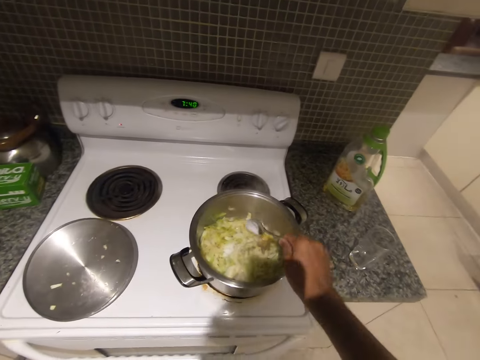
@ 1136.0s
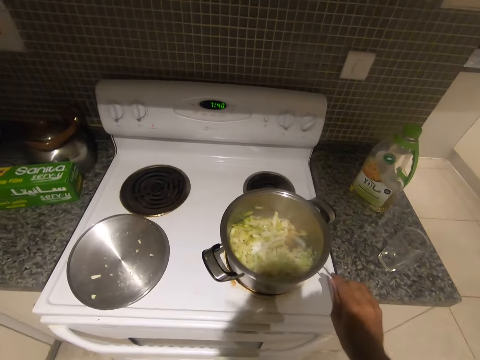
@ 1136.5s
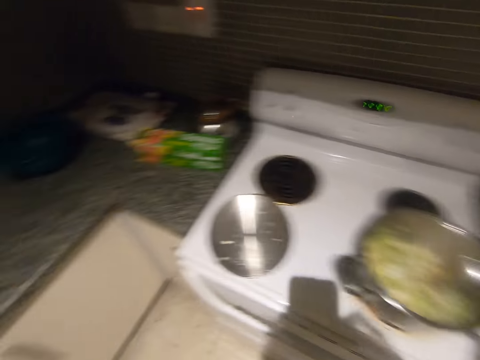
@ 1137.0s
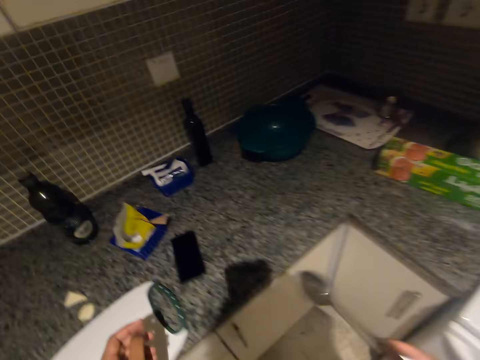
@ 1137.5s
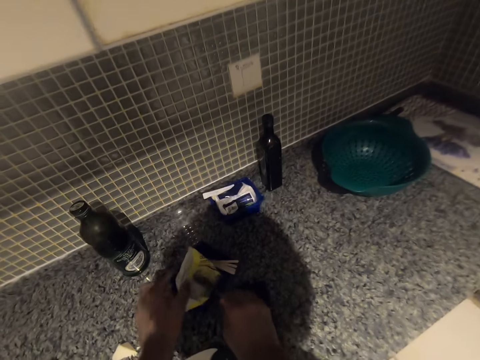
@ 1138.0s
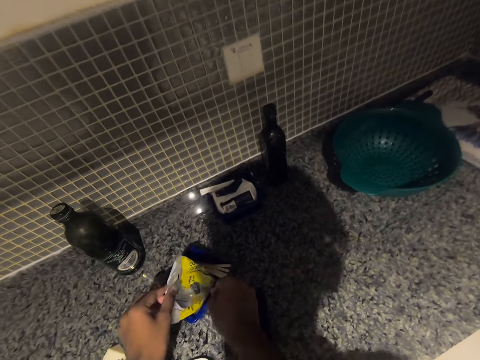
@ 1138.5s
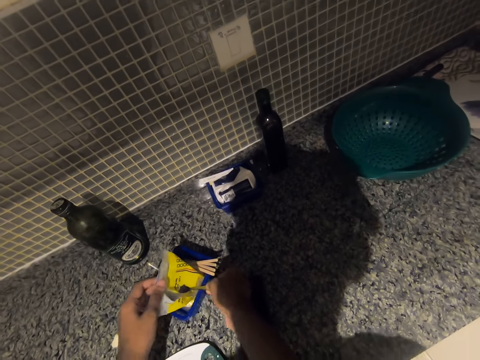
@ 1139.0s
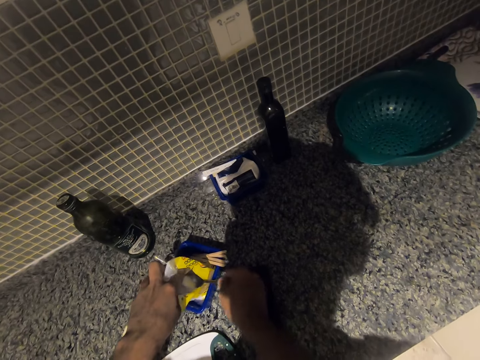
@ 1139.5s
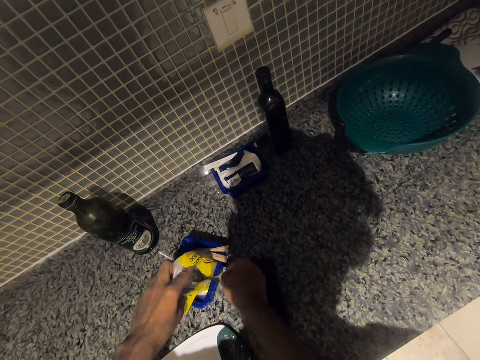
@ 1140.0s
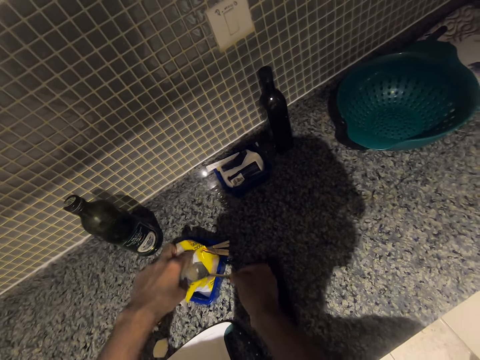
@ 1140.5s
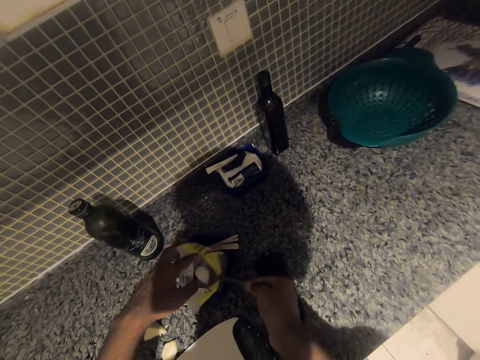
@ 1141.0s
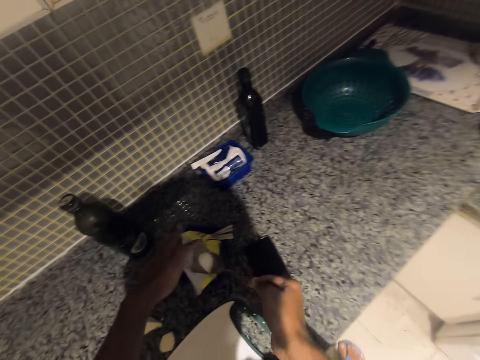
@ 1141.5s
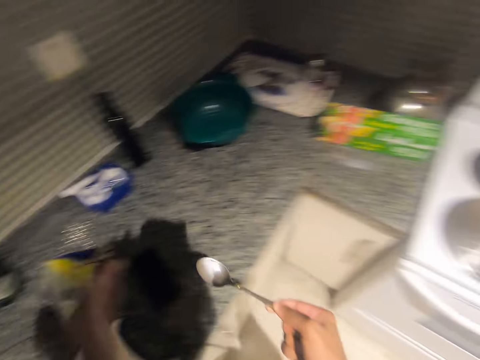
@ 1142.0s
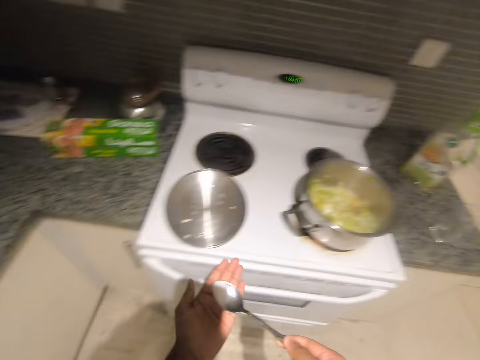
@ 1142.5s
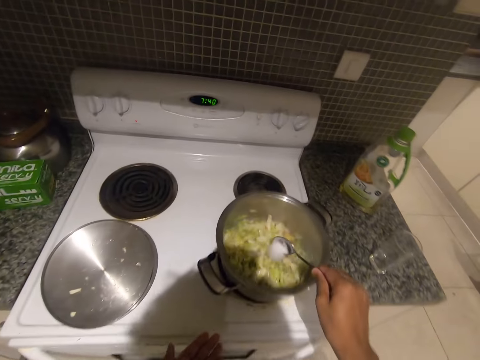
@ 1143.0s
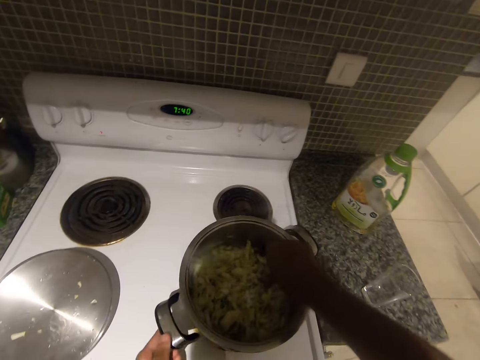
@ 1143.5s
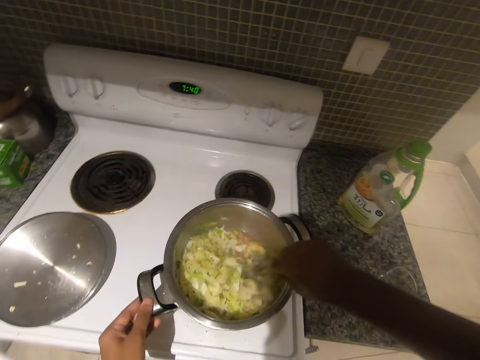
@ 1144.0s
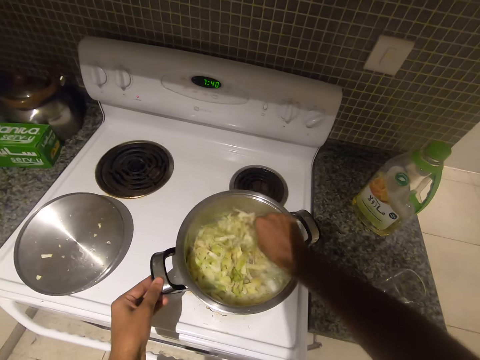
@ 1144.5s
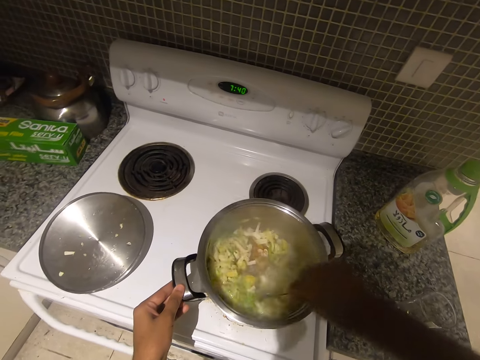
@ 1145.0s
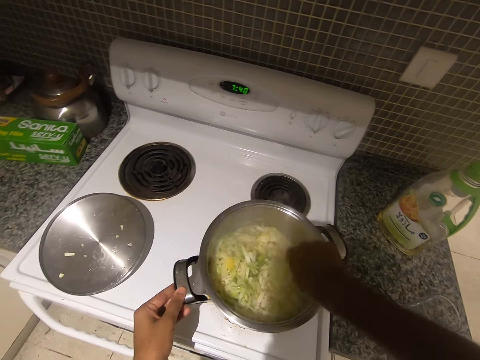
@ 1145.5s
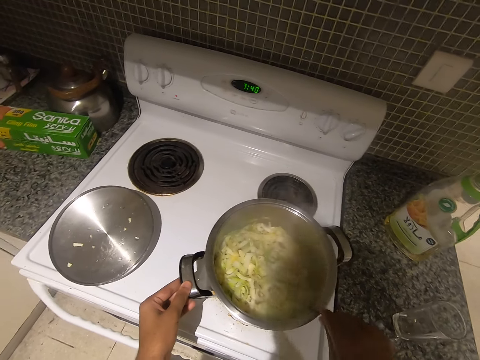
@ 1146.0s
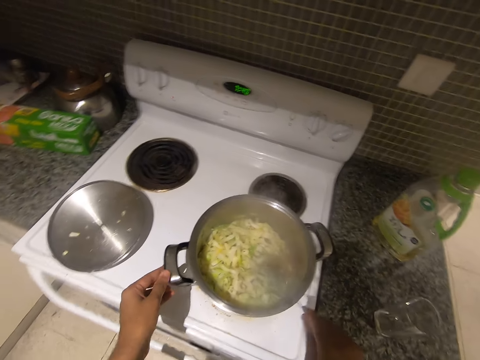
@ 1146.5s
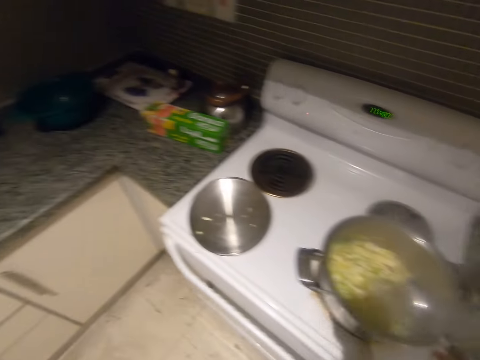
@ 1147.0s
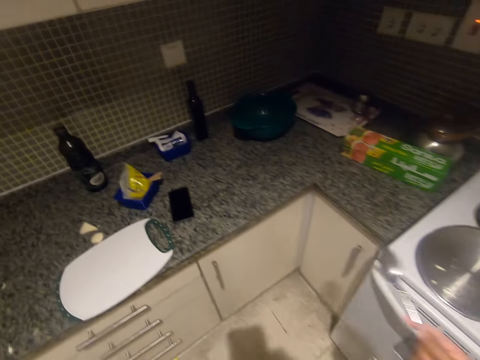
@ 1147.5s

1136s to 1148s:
The camera wearer walks in the kitchen. She takes salt from the packet on the kitchen countertop with her left hand. She adds the salt into the pot. She stirs the food in the pot.

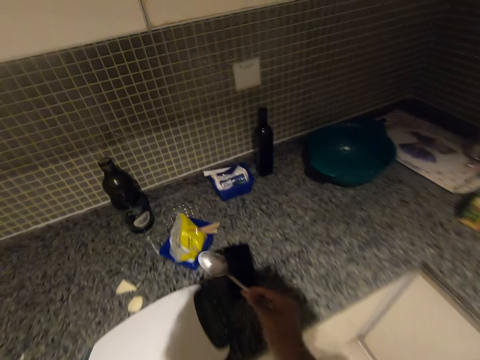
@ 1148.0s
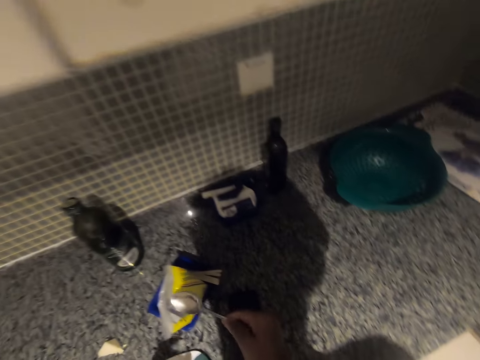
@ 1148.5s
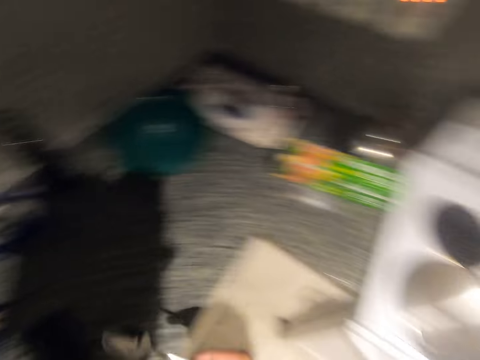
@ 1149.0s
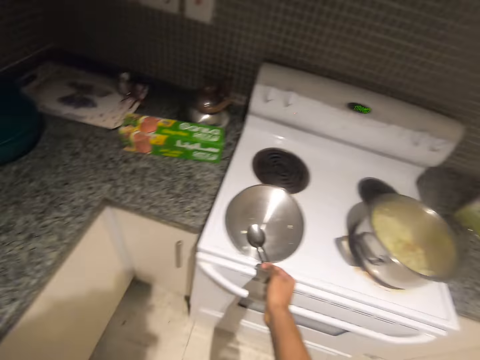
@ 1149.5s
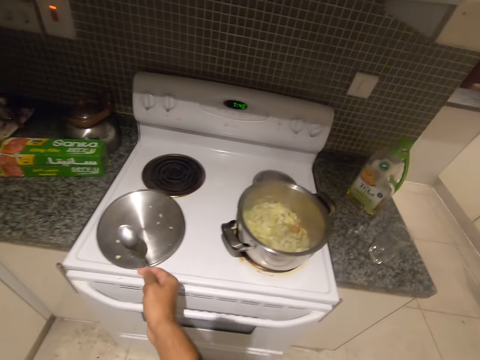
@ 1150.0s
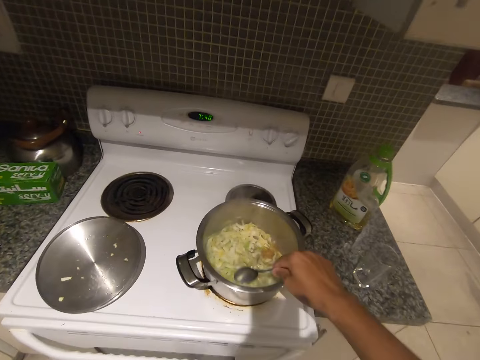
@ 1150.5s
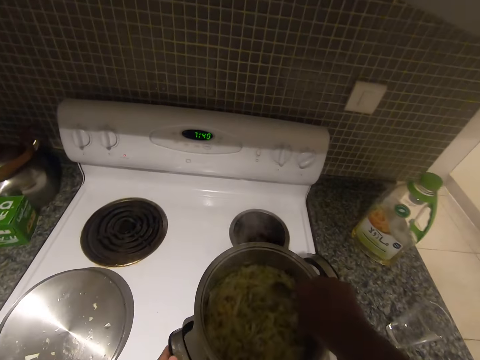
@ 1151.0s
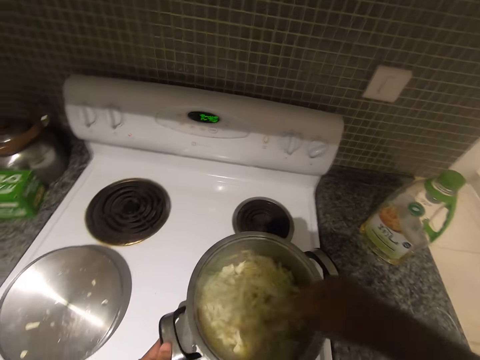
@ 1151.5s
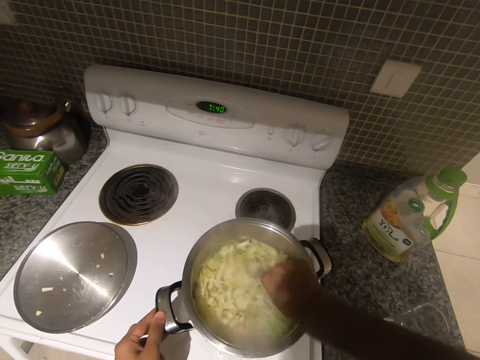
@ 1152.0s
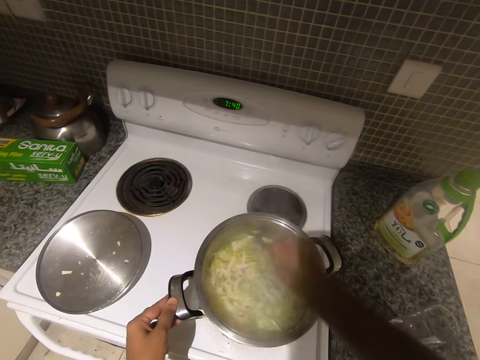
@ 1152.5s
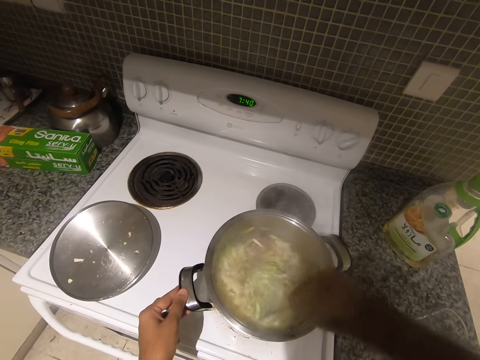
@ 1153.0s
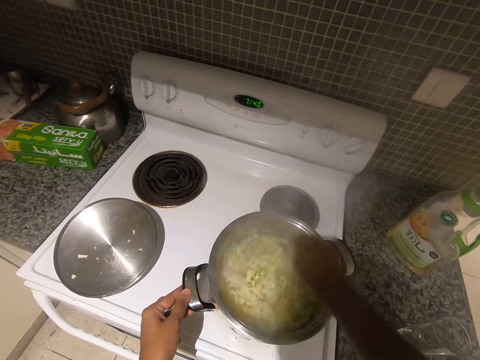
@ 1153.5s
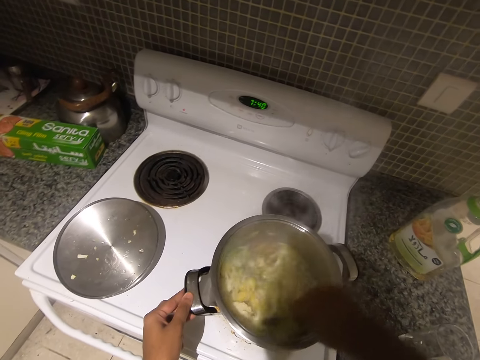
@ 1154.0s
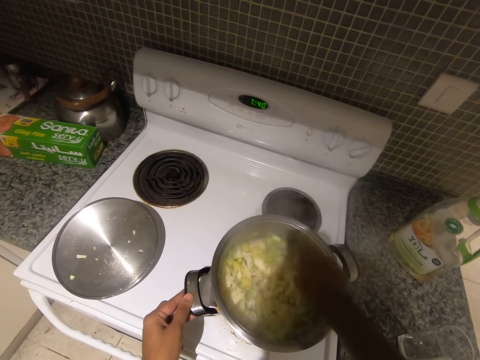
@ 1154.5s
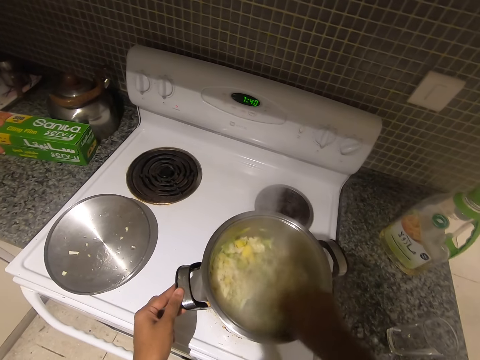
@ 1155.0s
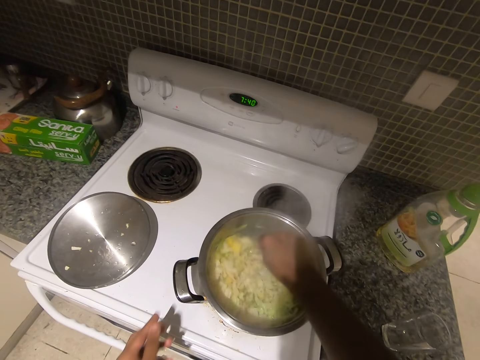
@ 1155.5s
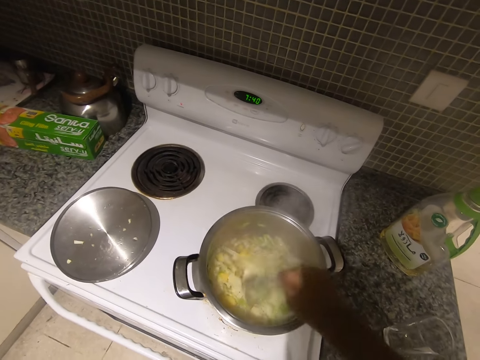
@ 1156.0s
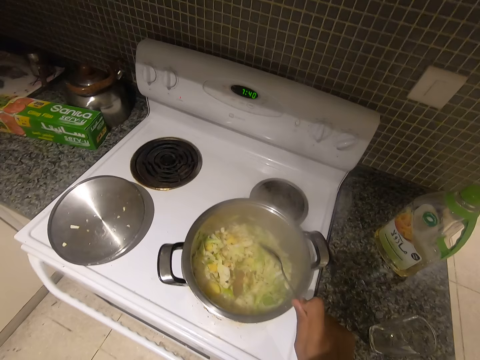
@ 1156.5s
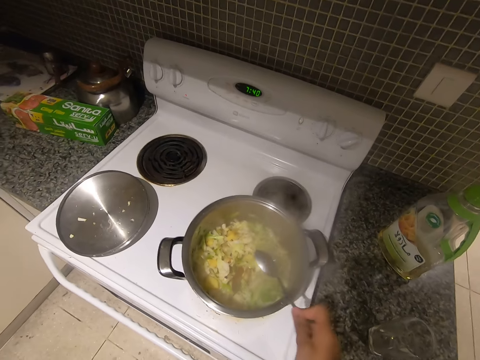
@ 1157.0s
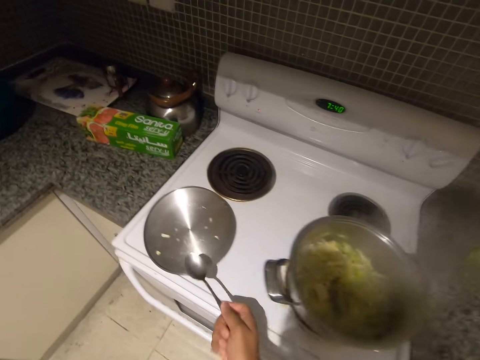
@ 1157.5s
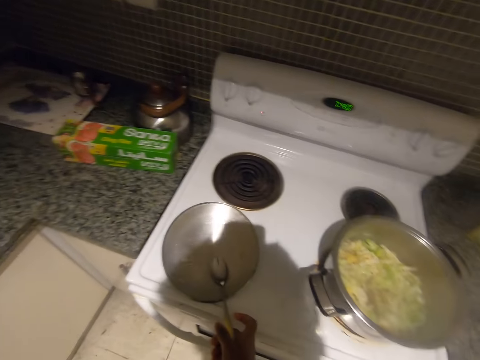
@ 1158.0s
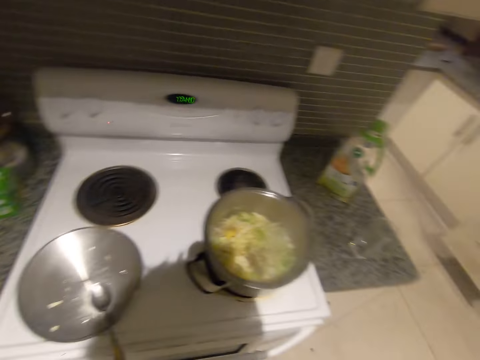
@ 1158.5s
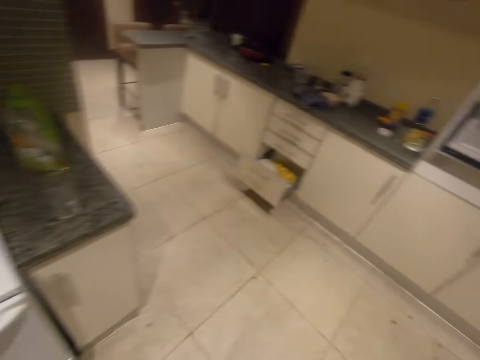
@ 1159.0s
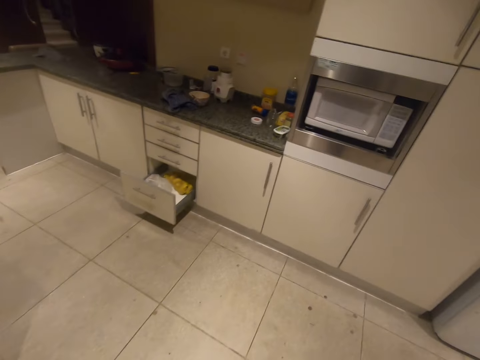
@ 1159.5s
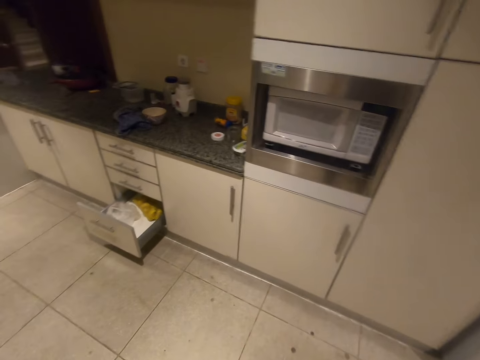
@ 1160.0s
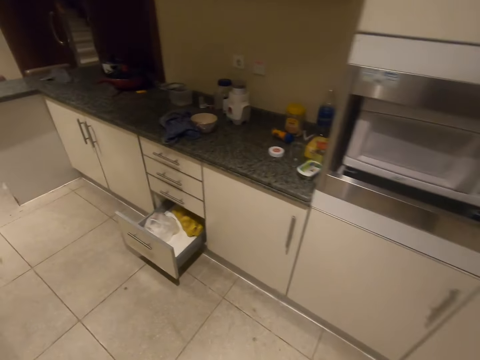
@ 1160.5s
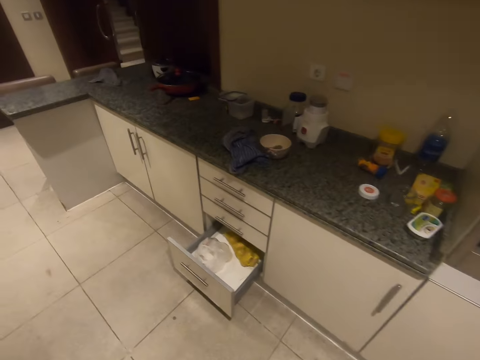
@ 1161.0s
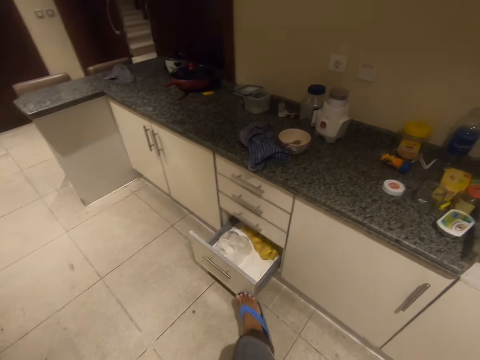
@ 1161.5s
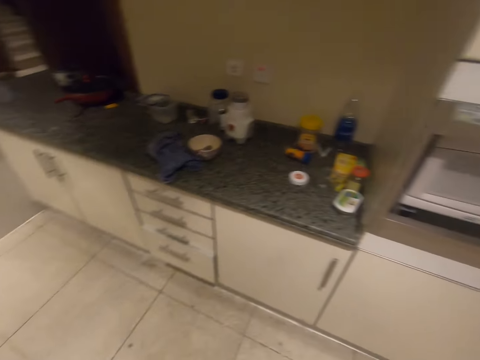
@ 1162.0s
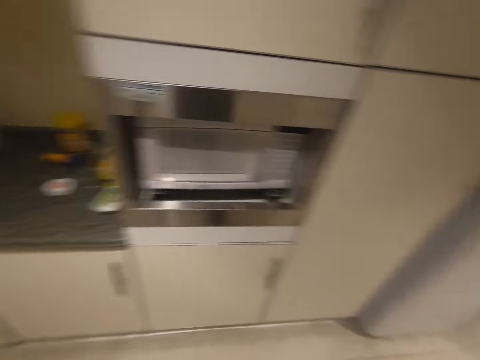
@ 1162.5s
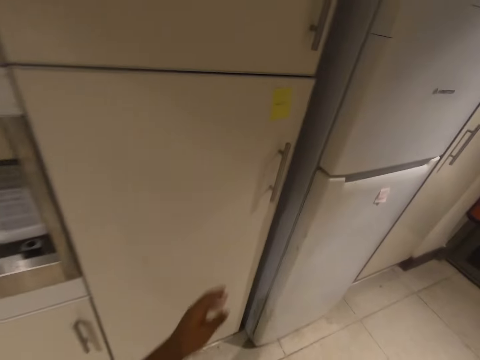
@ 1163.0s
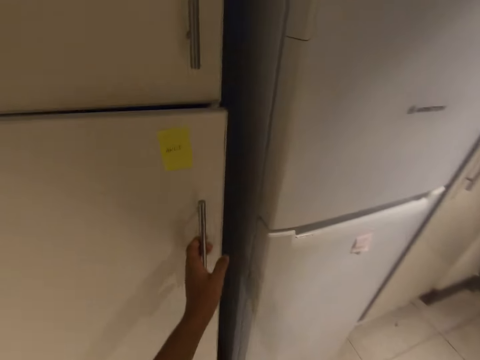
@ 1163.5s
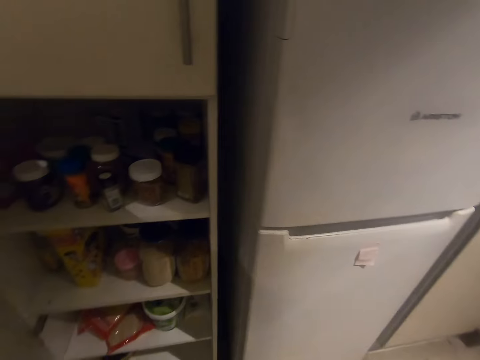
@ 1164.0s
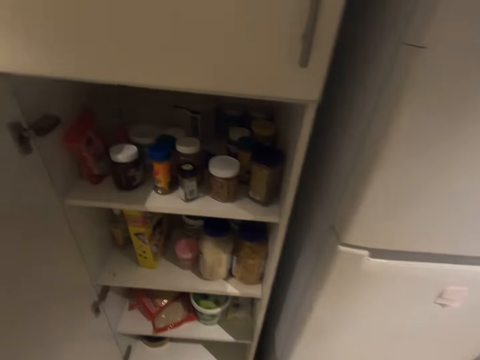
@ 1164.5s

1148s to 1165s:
The camera wearer stirs the cabbage. He puts the spoon on the pan. He walks in the kitchen. He closes a cabinet drawer in the kitchen with his right leg. He walks to a cupboard in the kitchen and opens the cupboard with his left hand.
